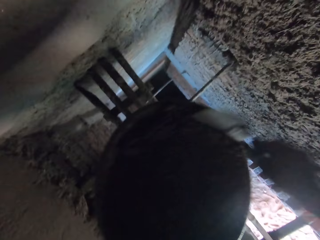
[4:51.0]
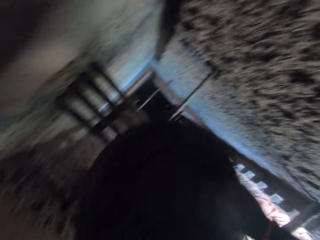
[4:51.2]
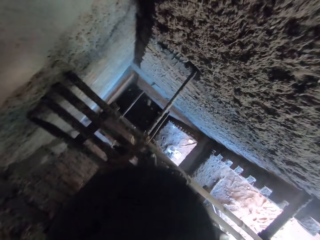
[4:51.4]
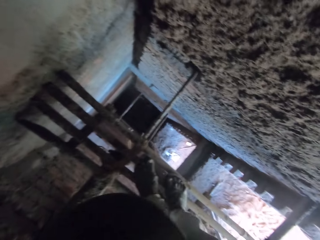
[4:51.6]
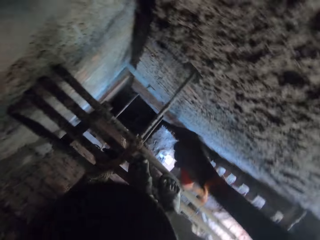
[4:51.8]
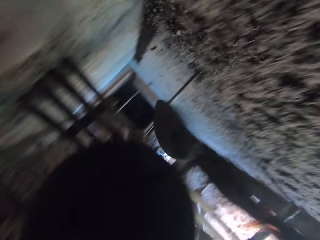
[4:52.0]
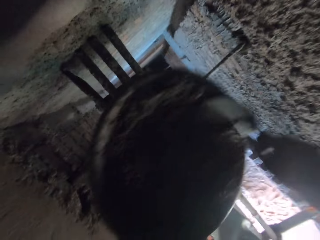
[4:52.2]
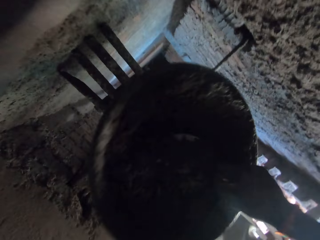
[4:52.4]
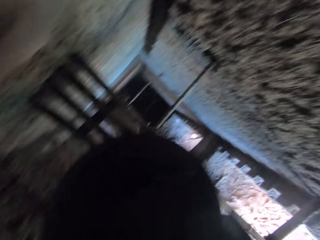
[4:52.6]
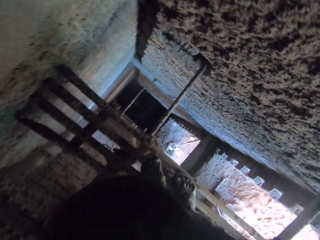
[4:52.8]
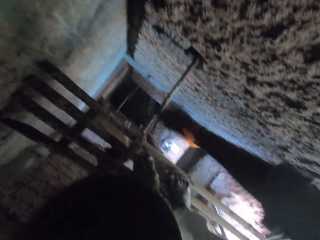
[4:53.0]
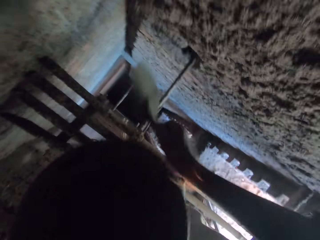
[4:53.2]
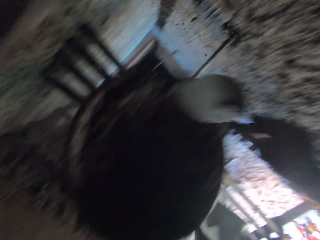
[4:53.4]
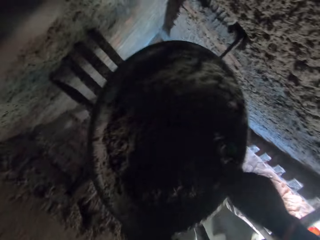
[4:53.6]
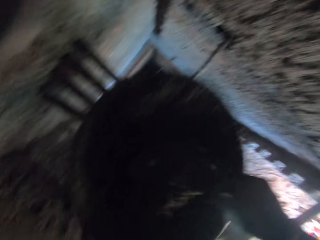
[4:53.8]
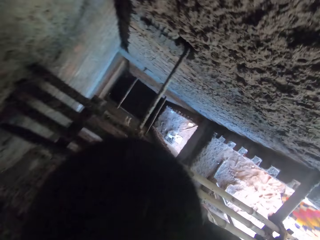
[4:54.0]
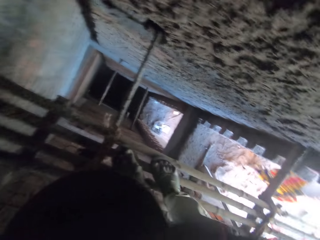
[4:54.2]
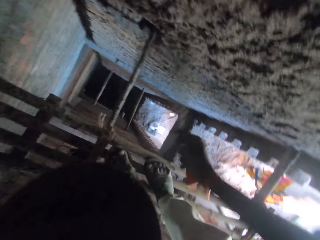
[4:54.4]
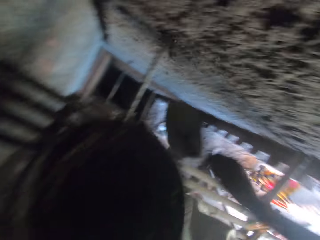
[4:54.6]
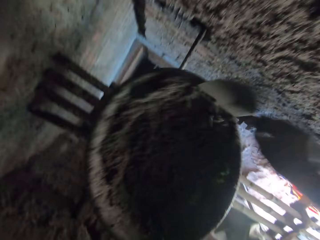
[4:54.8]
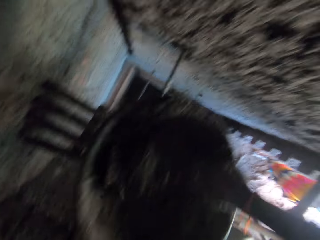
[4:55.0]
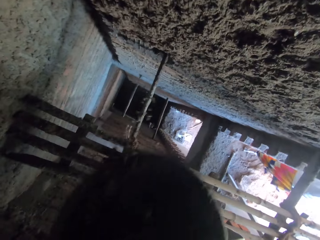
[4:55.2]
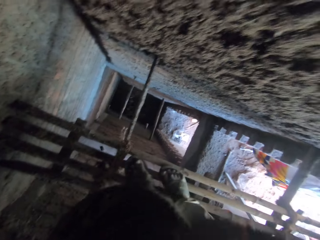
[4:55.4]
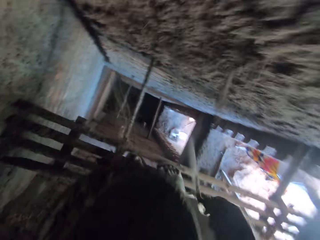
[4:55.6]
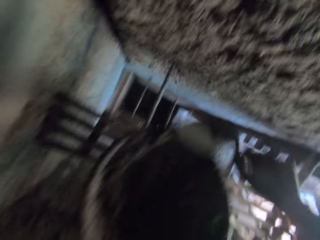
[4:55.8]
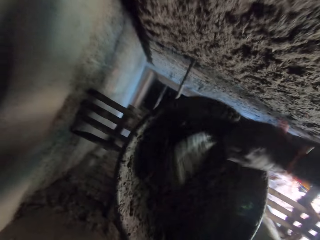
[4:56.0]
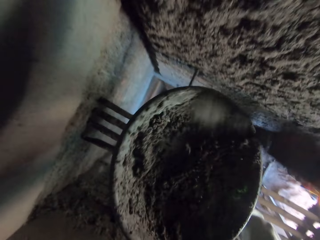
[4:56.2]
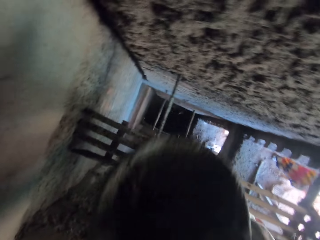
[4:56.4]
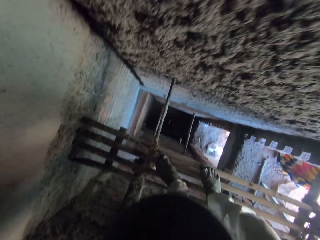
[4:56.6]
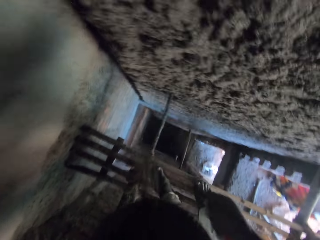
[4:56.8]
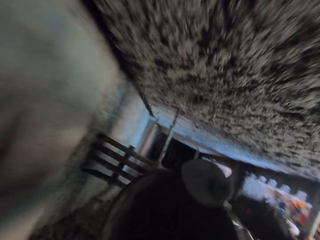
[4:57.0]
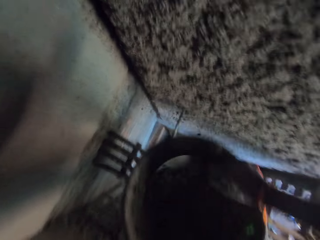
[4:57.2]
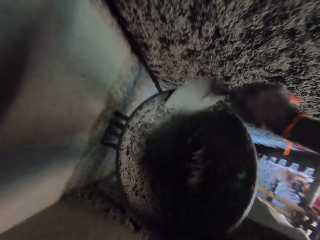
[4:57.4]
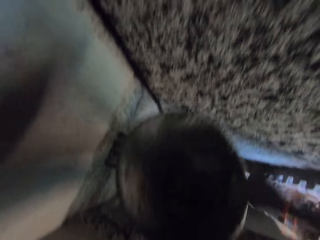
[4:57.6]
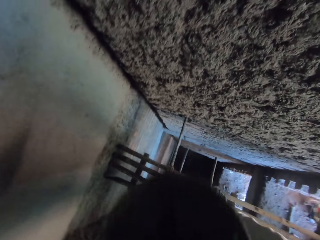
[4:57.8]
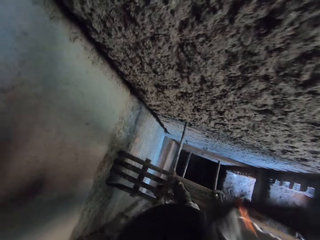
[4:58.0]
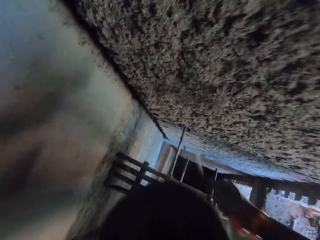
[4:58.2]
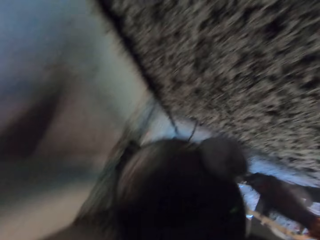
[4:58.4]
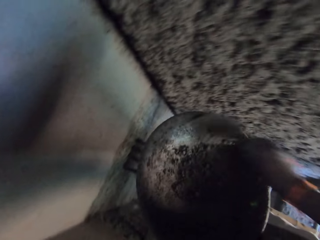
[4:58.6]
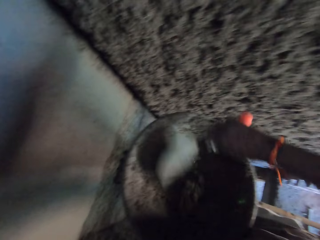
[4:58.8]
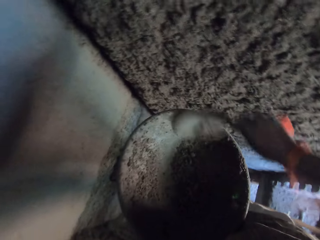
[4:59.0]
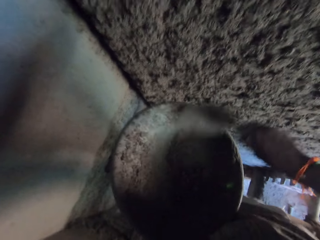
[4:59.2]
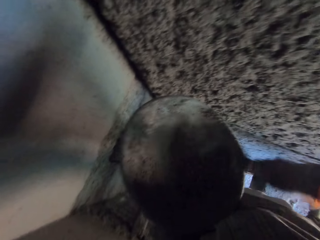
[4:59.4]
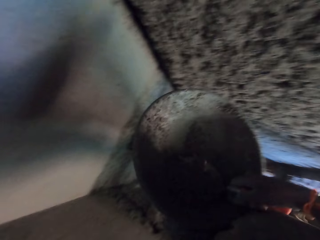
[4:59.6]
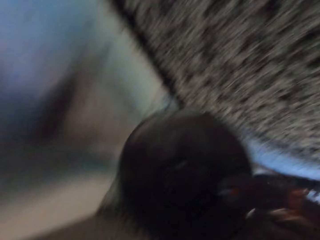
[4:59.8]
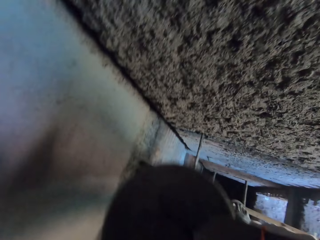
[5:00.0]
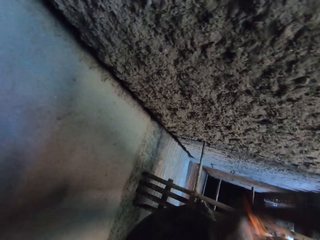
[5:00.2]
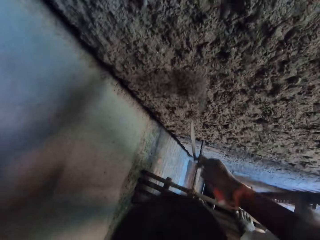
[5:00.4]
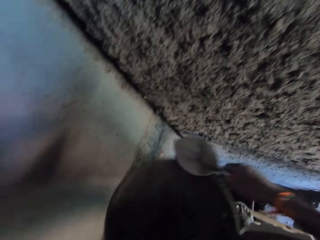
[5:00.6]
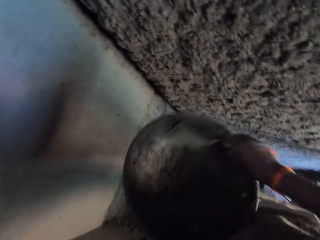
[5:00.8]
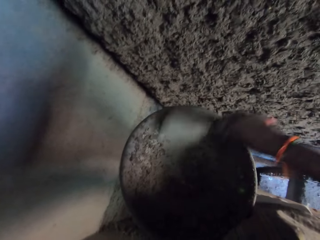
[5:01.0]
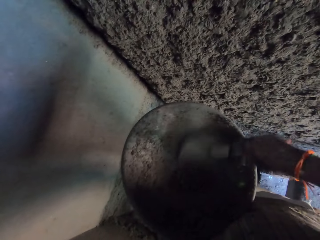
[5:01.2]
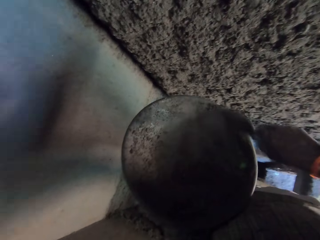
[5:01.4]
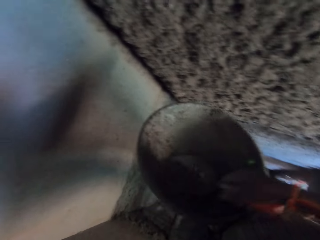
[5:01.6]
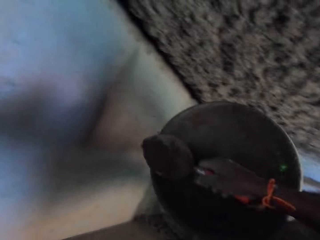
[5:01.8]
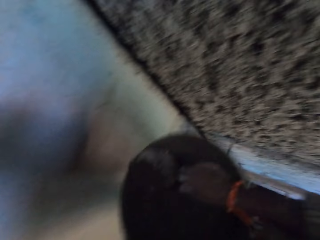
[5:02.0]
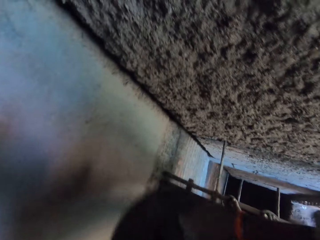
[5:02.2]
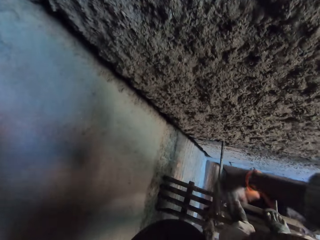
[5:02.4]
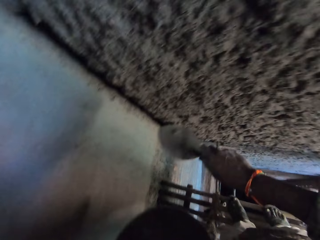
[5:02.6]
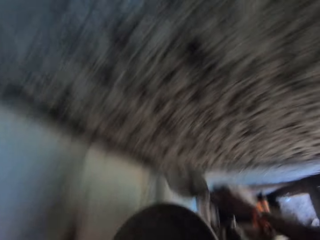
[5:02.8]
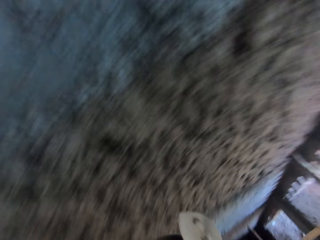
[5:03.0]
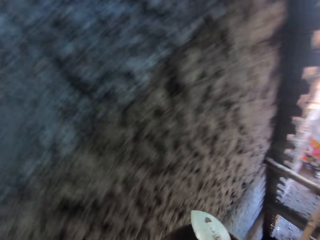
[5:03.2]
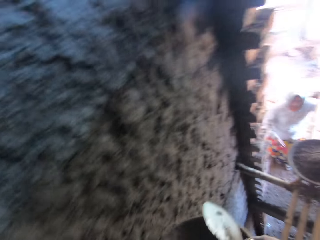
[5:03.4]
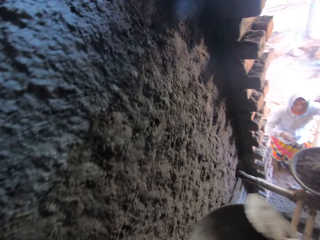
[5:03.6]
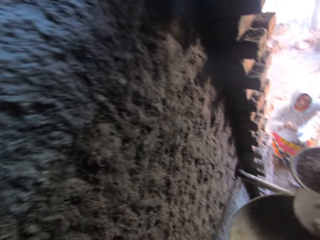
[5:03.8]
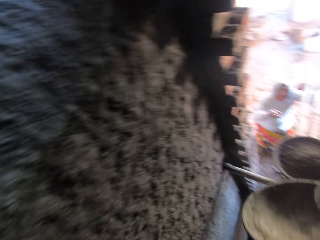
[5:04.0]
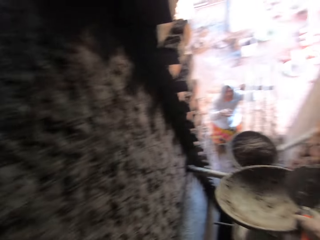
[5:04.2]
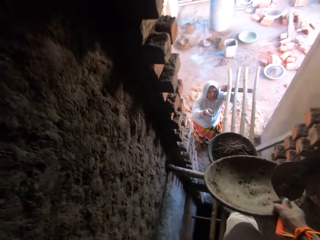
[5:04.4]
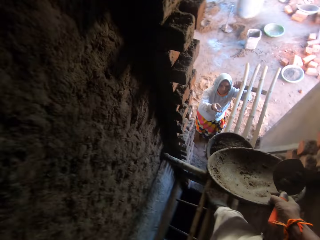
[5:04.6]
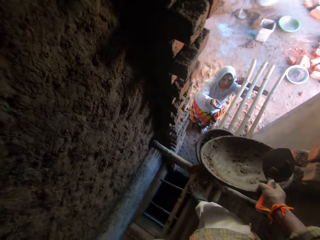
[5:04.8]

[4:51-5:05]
The camera wearer throws the mortar on the wall of the building with the hand trowel in his right hand. He scoops mortar from the head pan in his left hand with the hand trowel in his right hand. He throws the mortar on the wall of the building with the hand trowel in his right hand. He scoops mortar from the head pan in his left hand with the hand trowel in his right hand. He throws the mortar on the wall of the building with the hand trowel in his right hand. He scoops mortar from the head pan in his left hand with the hand trowel in his right hand. He throws the mortar on the wall of the building with the hand trowel in his right hand. He scoops mortar from the head pan in his left hand with the hand trowel in his right hand. He throws the mortar on the wall of the building with the hand trowel in his right hand. He gathers some mortar in the head pan in his left hand with the hand trowel in his right hand. He scoops mortar from the head pan in his left hand with the hand trowel in his right hand. He throws the mortar on the wall of the building with the hand trowel in his right hand. He gathers some mortar in the head pan in his left hand with the hand trowel in his right hand. He scoops mortar from the head pan in his left hand with the hand trowel in his right hand. He throws the mortar on the wall of the building with the hand trowel in his right hand. He gathers some mortar in the head pan in his left hand with the hand trowel in his right hand. He scoops mortar from the head pan in his left hand with the hand trowel in his right hand. He throws the mortar on the wall of the building with the hand trowel in his right hand. He gathers some mortar in the head pan in his left hand with the hand trowel in his right hand. He scoops mortar from the head pan in his left hand with the hand trowel in his right hand. He throws the mortar on the wall of the building with the hand trowel in his right hand. He passes the head pan from his left hand to his right hand. He walks beside the wall.

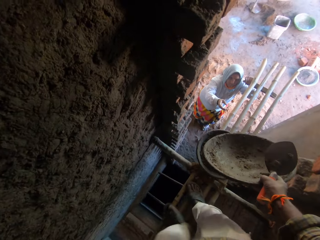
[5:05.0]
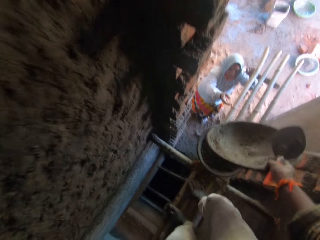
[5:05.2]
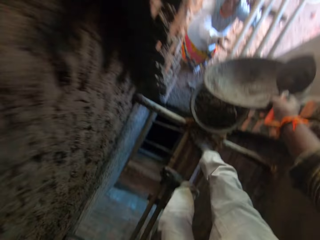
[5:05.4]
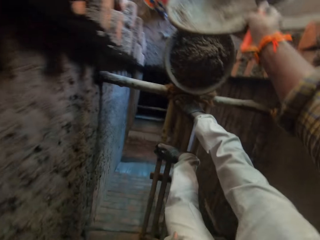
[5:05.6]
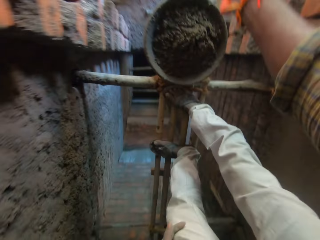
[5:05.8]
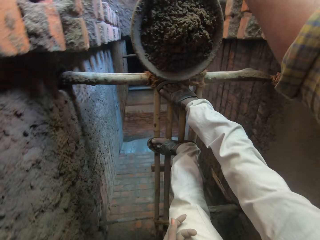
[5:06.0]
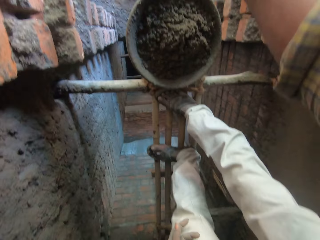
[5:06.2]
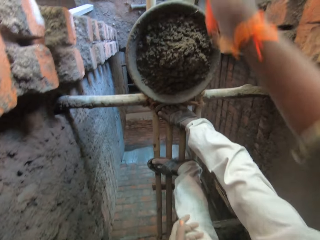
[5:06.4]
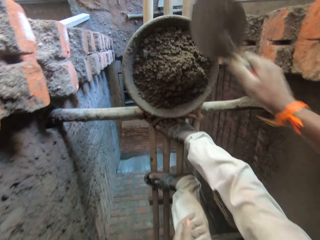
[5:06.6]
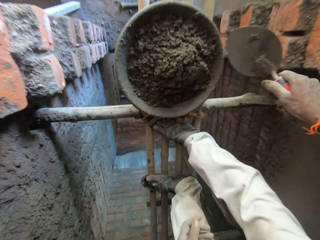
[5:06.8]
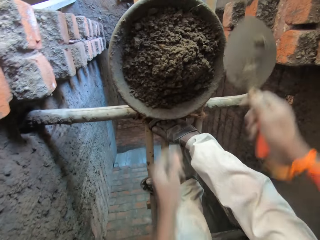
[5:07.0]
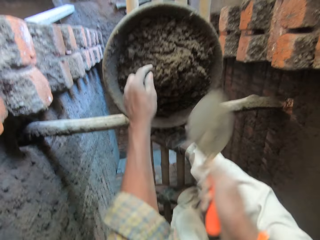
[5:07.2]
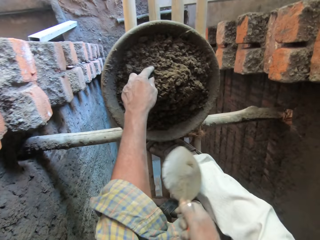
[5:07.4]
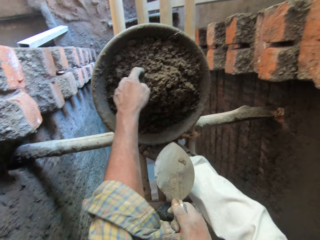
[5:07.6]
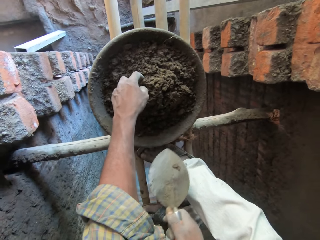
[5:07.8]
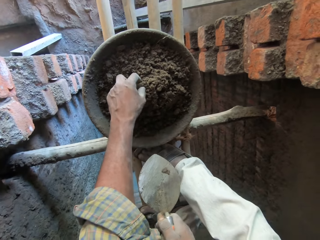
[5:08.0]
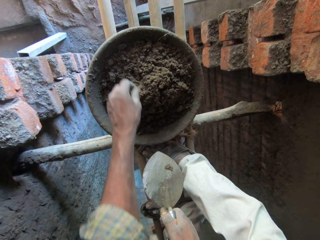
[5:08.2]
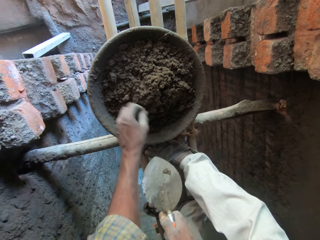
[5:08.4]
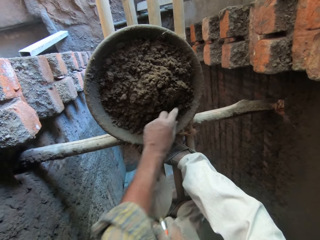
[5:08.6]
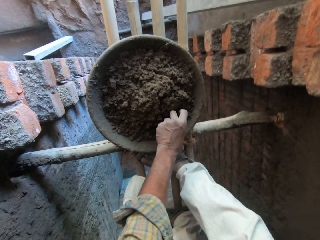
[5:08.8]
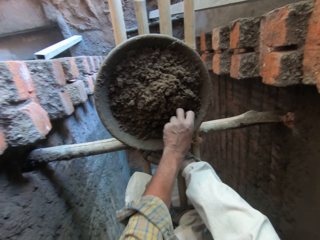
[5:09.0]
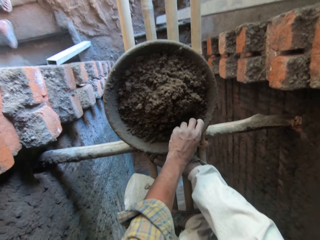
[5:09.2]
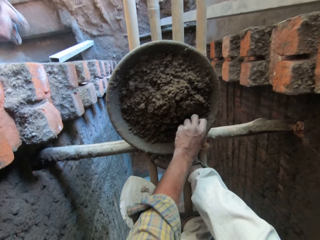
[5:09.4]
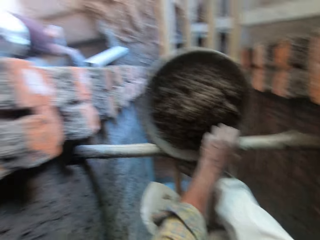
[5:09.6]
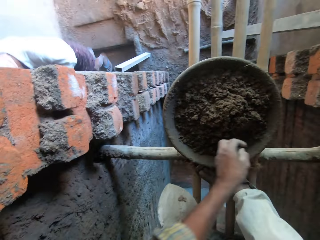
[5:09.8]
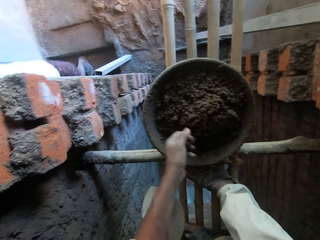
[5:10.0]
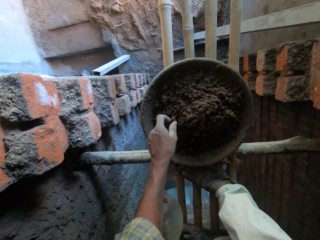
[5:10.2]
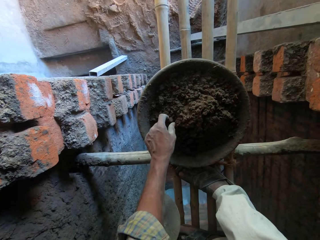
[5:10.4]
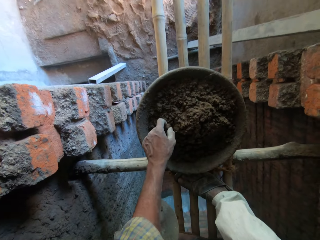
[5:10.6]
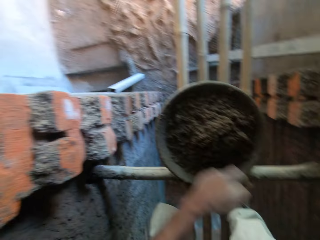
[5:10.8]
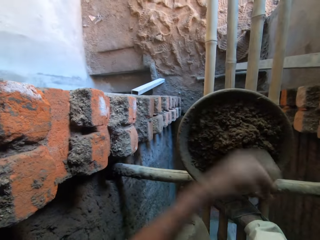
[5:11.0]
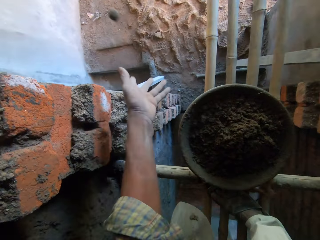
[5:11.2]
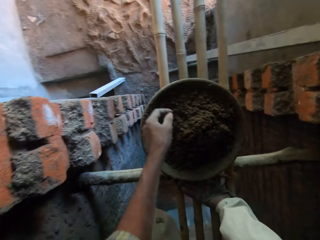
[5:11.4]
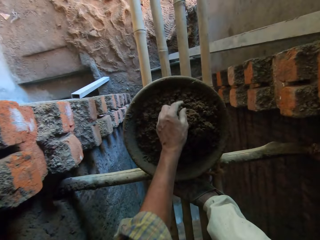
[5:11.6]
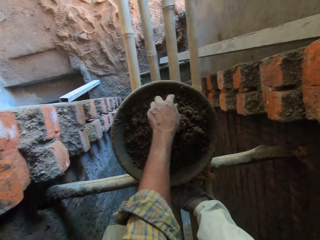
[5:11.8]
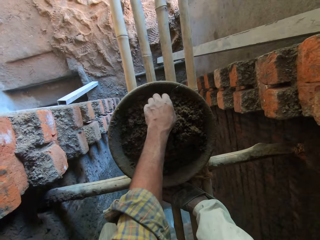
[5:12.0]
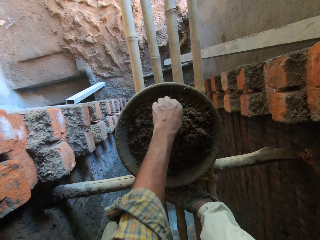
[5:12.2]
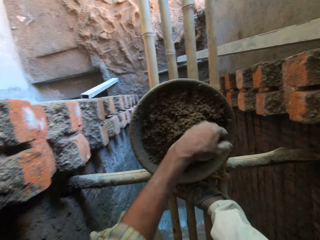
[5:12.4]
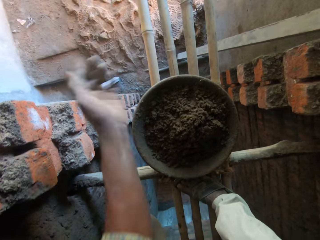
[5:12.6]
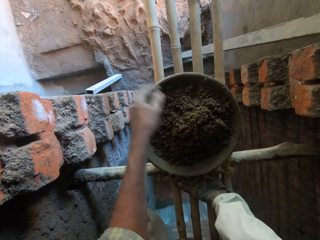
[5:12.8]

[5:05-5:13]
The camera wearer passes the head pan to the woman with his right hand. He touches a stone in the mortar in the head pan on the scaffold with his left hand. He picks up a stone from the mortar in the head pan on the scaffold with his left hand. A man walks into the building. The camera wearer picks the stone from the mortar in the head pan on the scaffold with his left hand. He throws the stones on the floor with his left hand. He picks up a stone from the mortar in the head pan on the scaffold with his left hand.
